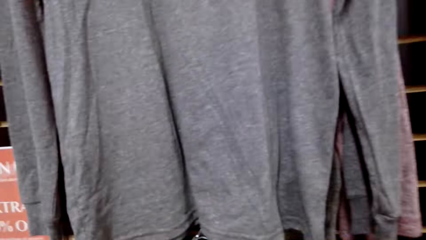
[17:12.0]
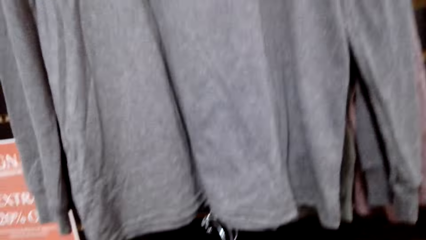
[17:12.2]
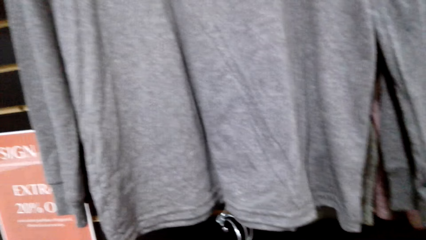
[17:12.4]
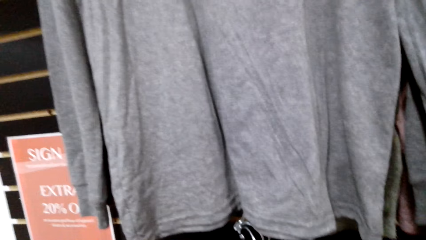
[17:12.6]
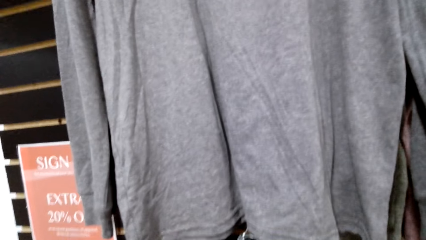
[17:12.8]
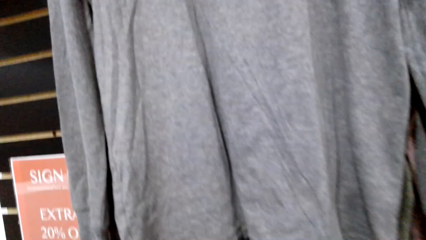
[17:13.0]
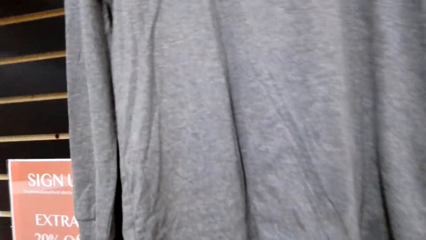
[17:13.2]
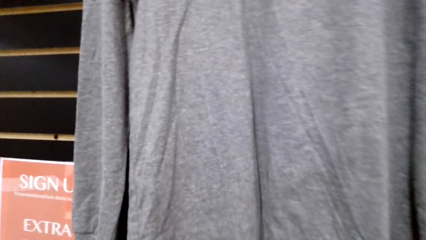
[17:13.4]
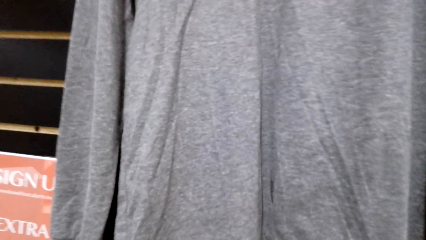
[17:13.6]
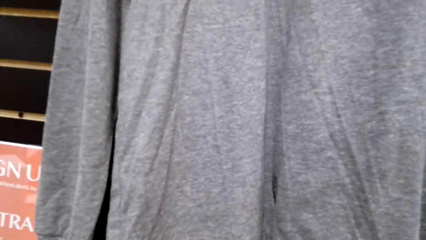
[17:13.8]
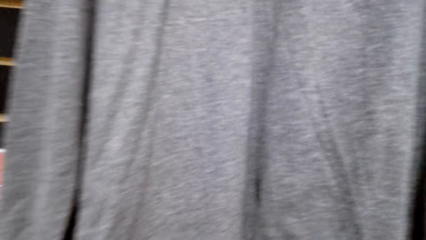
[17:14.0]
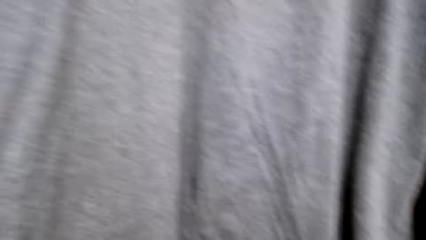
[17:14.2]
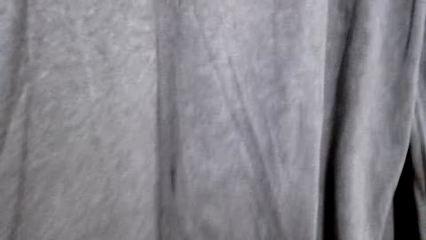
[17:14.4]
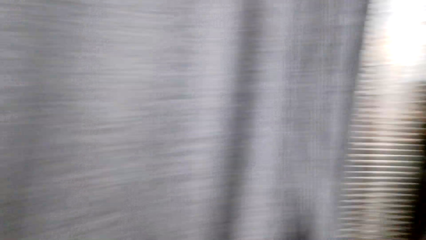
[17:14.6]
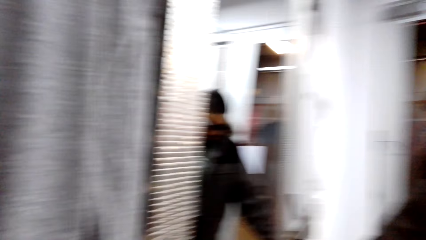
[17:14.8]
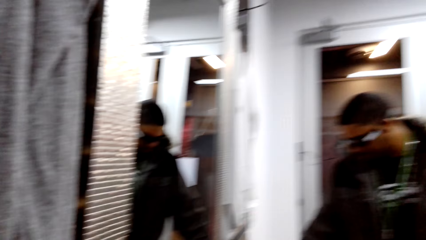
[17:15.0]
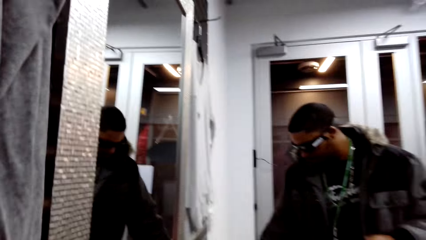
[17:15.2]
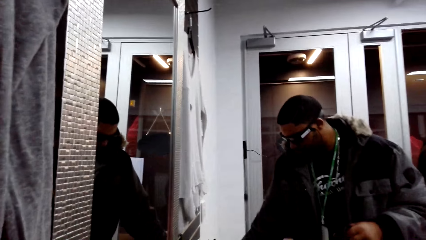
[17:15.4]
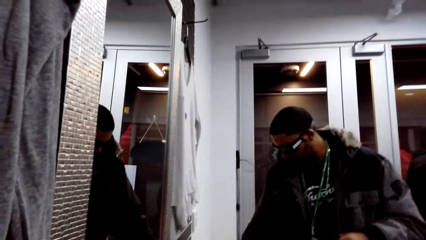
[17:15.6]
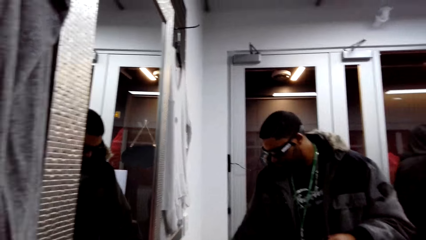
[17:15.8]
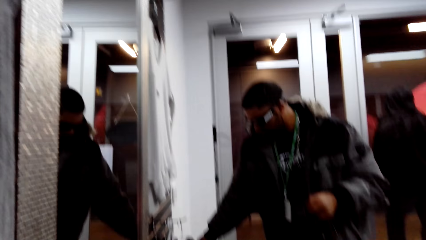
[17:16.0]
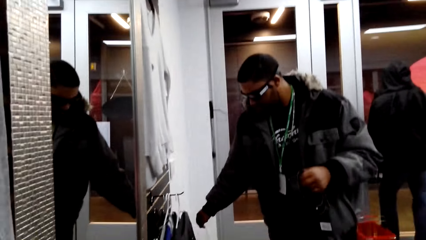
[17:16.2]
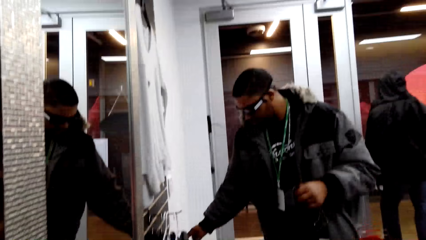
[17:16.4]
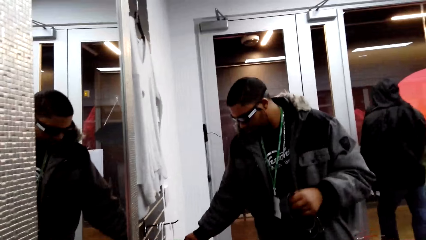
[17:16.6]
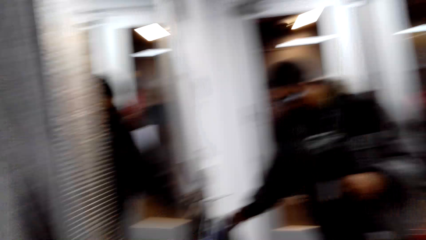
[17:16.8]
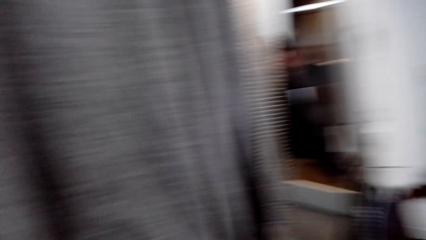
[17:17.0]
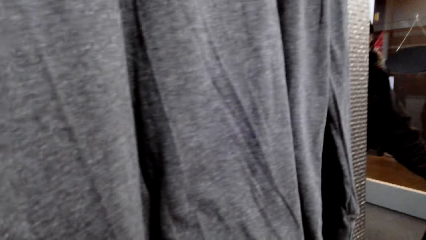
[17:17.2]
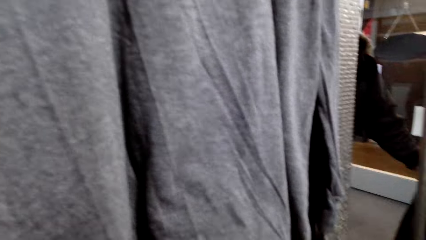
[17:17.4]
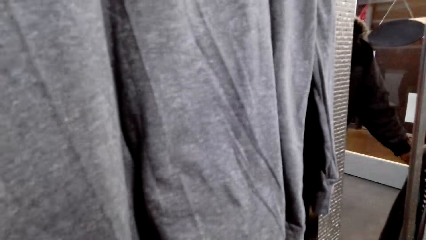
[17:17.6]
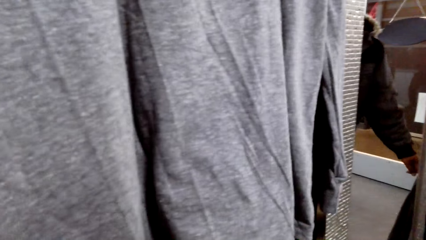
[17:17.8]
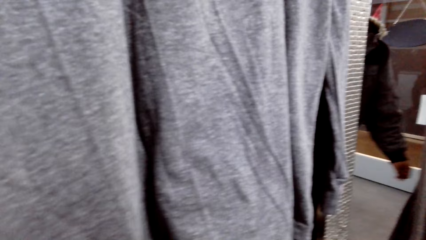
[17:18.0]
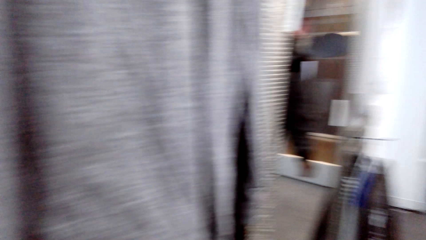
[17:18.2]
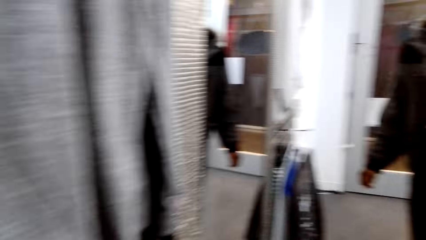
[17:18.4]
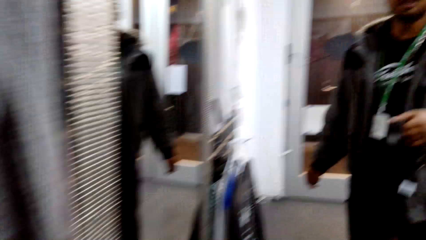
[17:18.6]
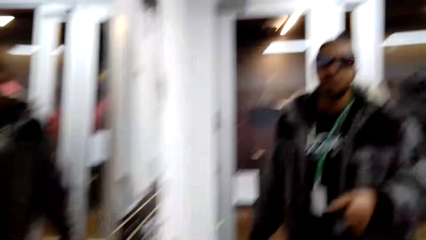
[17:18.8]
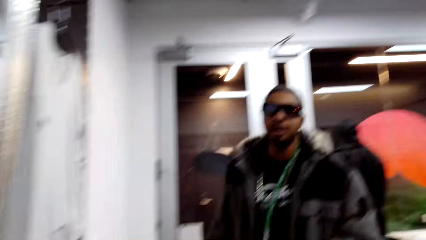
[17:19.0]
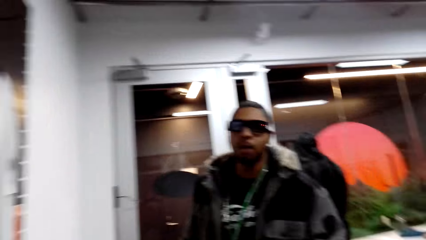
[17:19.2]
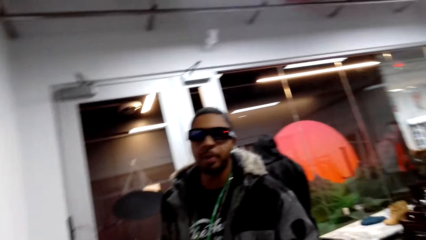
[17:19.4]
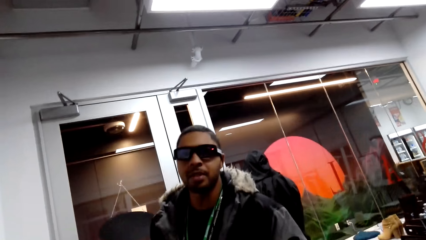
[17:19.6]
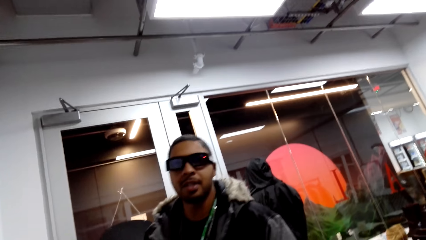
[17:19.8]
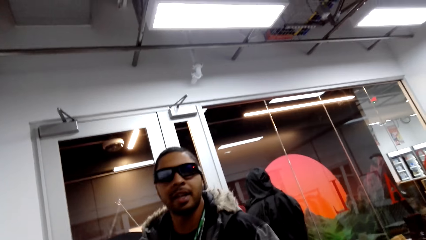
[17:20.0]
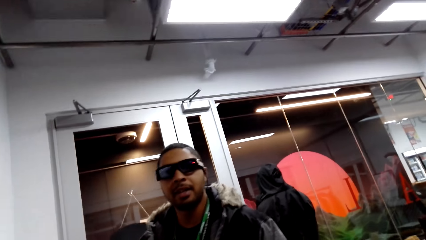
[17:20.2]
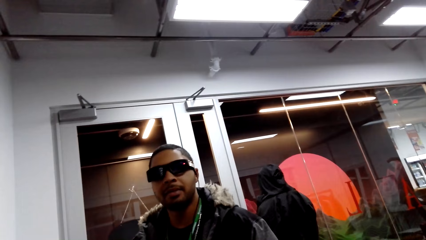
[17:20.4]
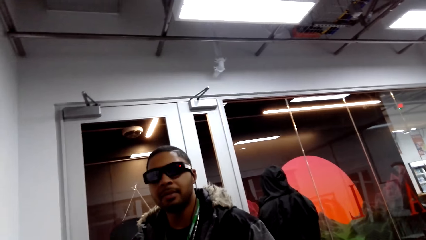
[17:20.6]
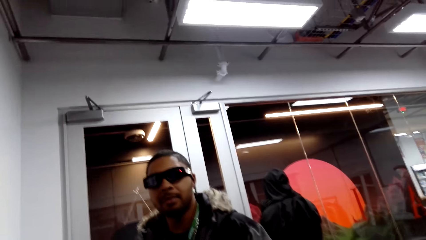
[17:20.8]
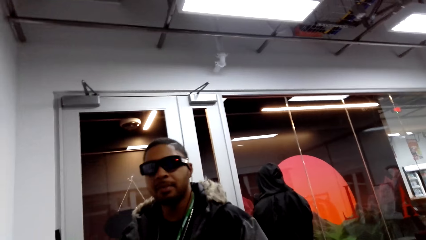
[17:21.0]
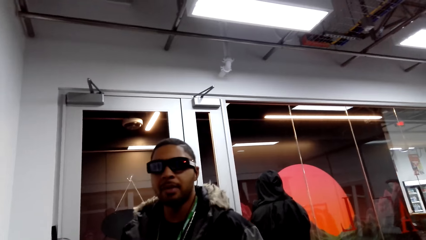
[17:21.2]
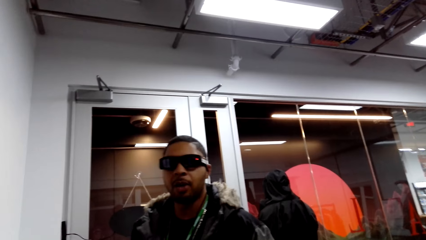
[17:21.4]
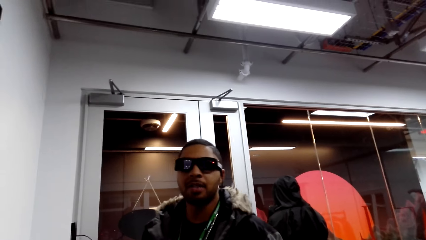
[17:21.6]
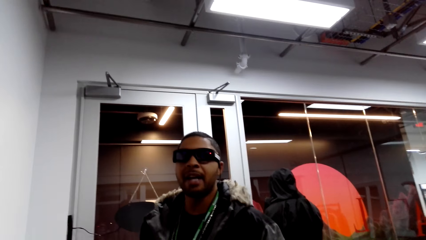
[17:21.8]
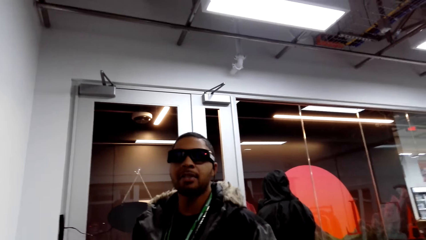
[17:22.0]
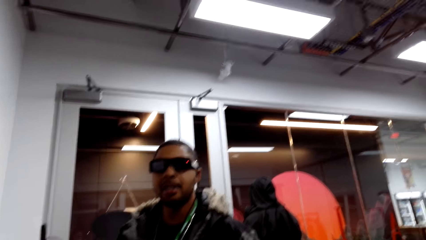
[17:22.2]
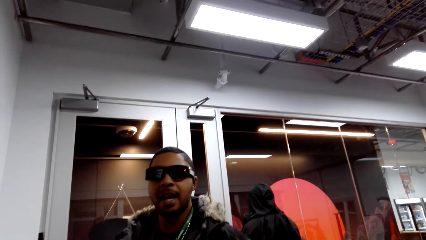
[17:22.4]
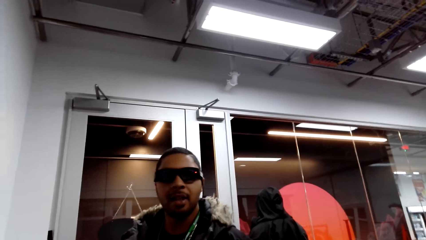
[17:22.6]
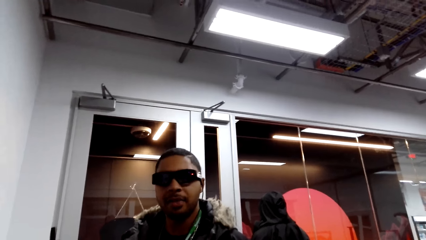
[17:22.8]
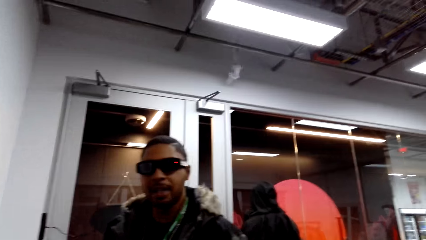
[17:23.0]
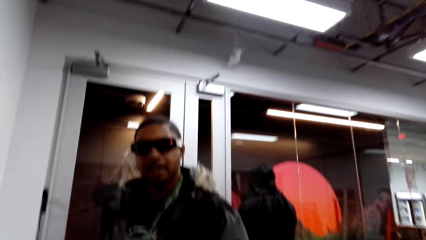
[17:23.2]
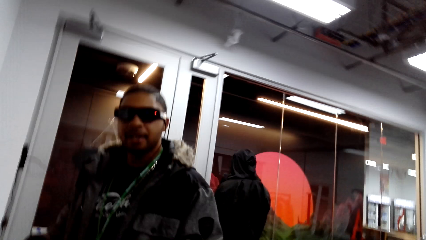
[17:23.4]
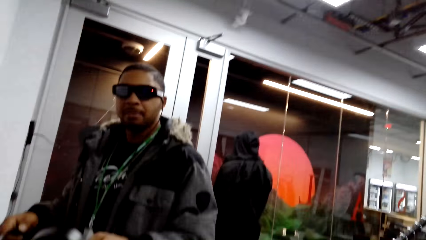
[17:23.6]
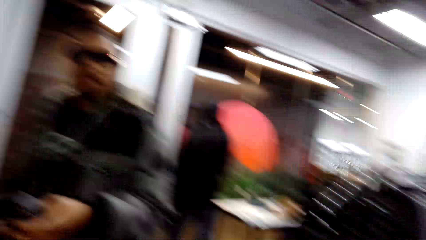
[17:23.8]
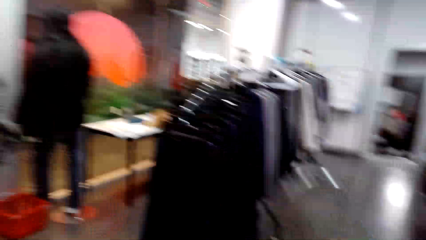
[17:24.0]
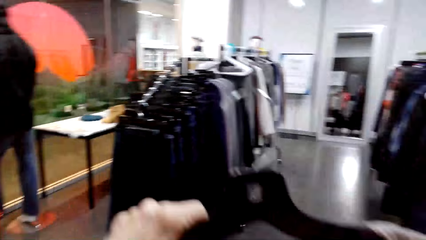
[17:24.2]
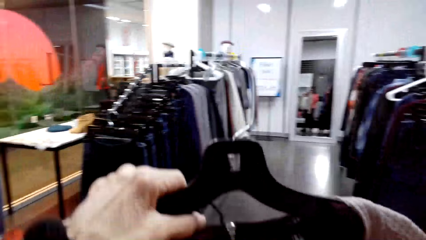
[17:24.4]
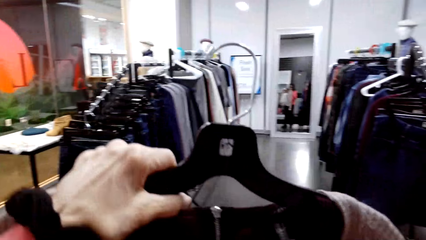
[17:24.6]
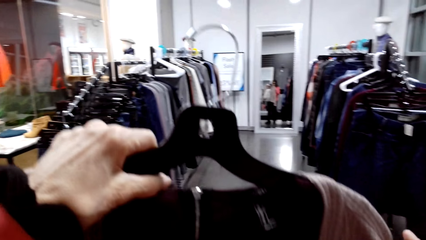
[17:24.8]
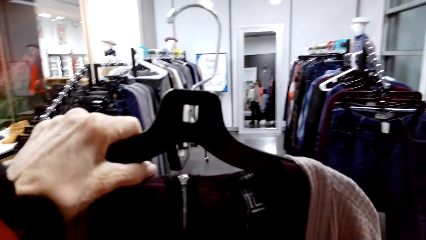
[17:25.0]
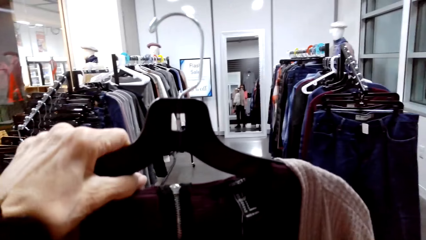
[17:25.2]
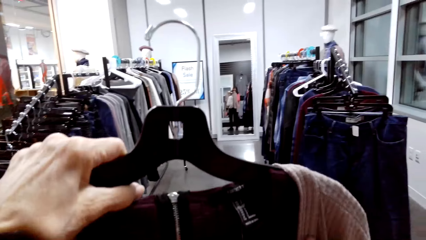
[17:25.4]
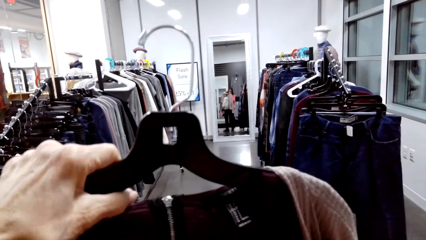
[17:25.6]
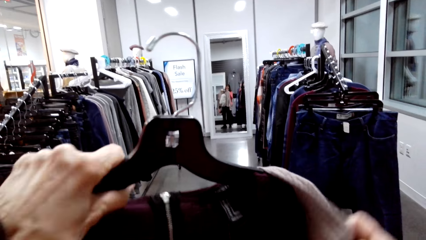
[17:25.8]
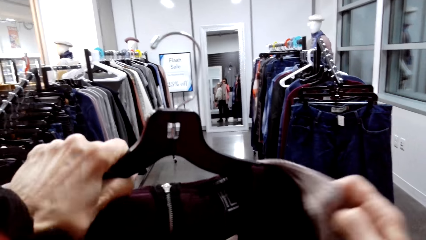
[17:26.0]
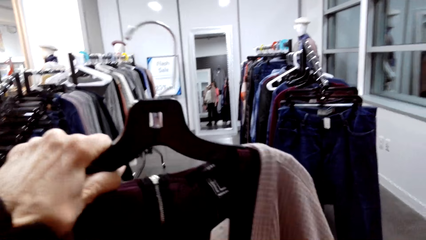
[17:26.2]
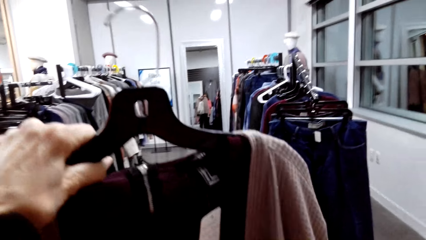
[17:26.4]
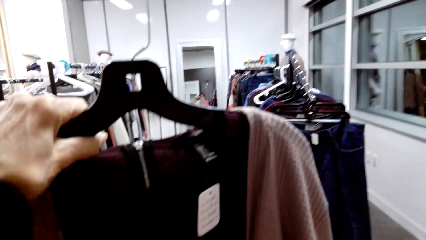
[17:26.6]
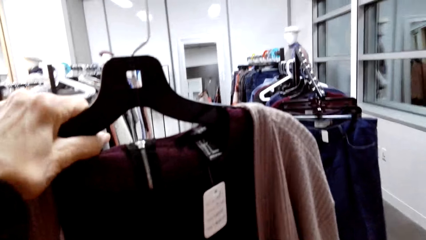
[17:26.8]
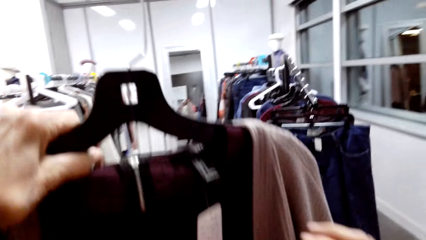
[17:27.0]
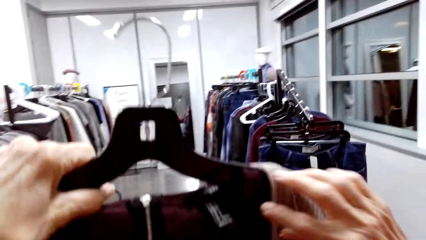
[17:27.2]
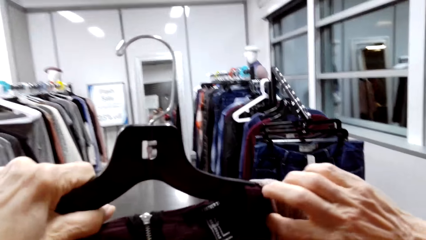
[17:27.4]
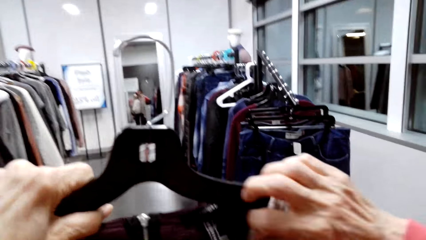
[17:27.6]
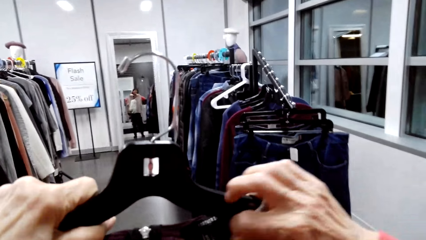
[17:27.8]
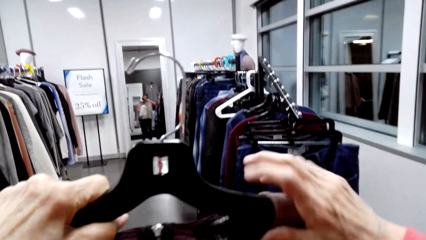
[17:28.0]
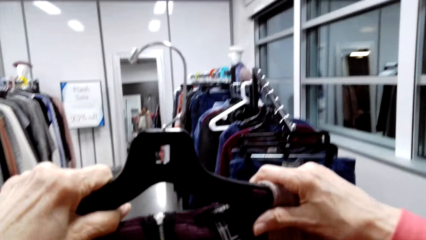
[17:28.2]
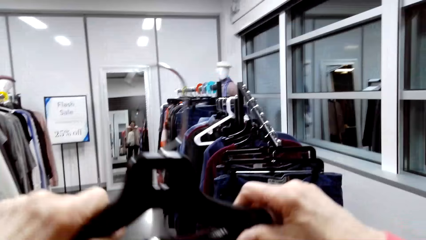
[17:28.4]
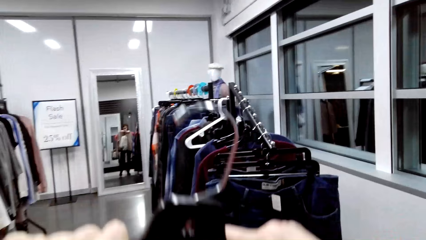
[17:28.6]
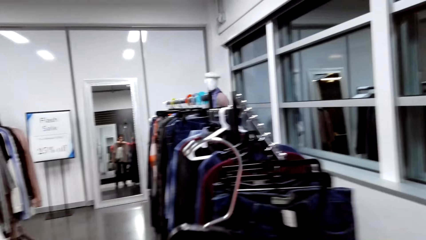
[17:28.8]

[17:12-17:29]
The camera wearer looks at the clothes. She talks to a person. She holds up a cloth to look at it. She holds a hanger with her left hand.
